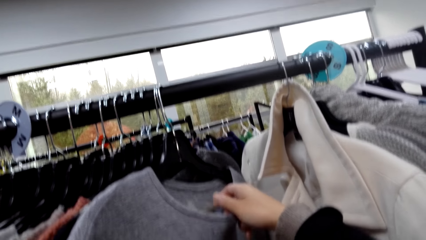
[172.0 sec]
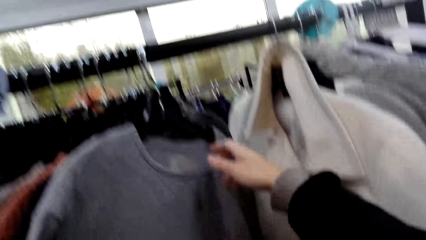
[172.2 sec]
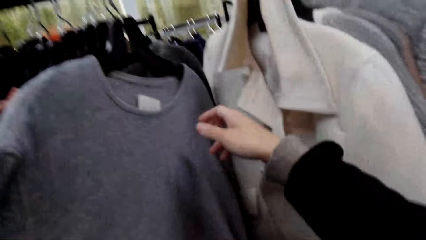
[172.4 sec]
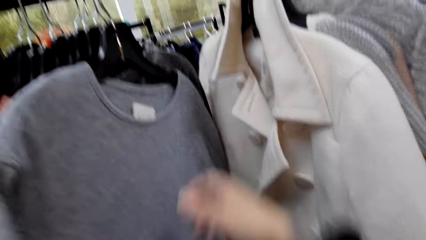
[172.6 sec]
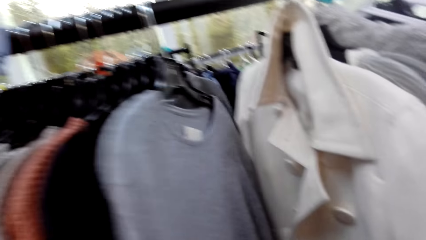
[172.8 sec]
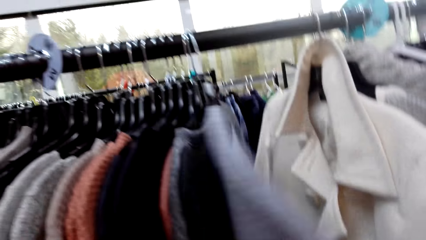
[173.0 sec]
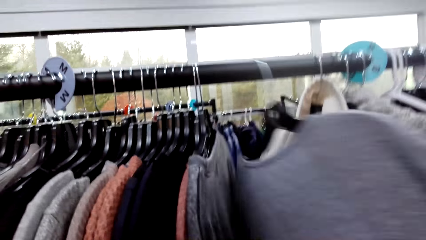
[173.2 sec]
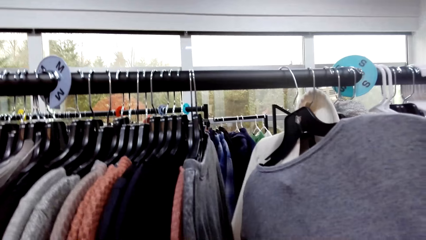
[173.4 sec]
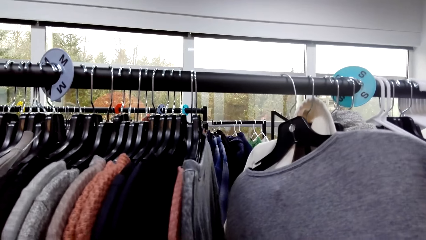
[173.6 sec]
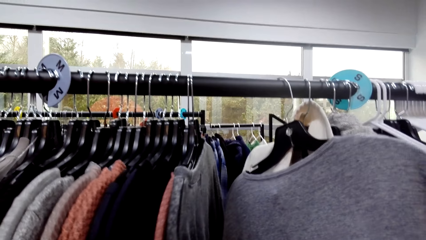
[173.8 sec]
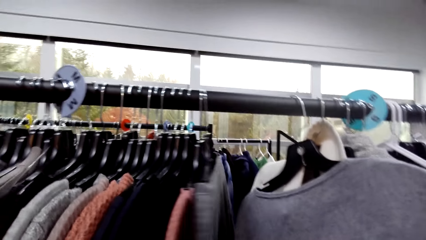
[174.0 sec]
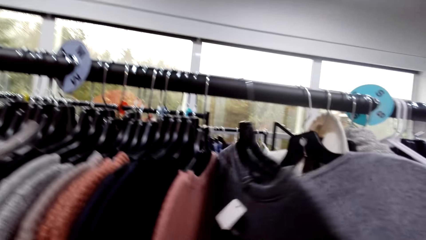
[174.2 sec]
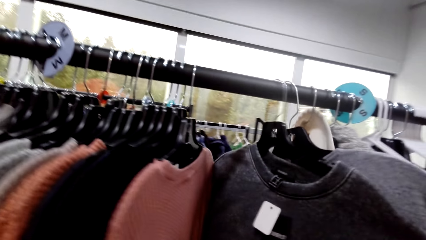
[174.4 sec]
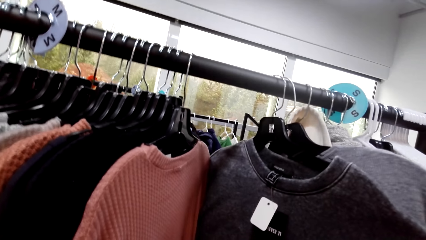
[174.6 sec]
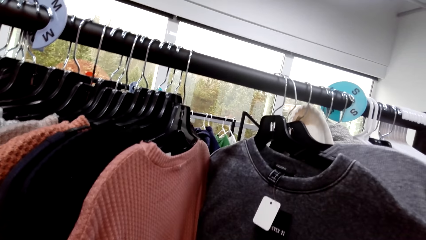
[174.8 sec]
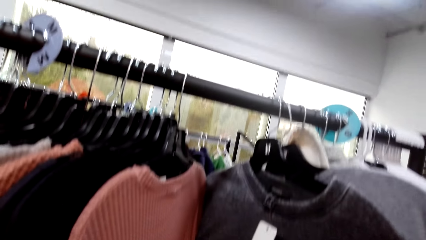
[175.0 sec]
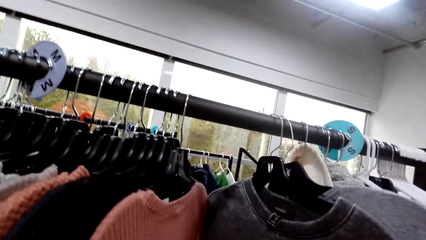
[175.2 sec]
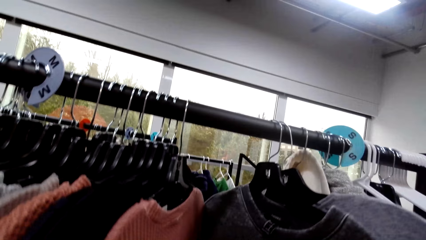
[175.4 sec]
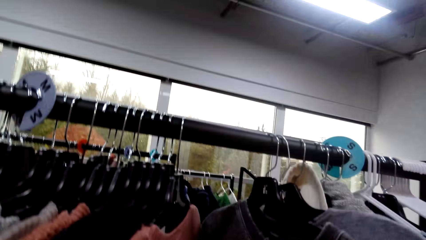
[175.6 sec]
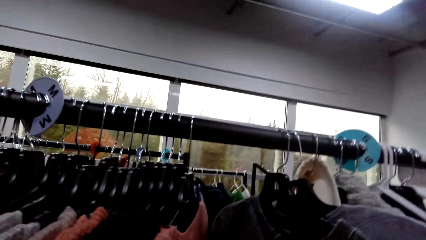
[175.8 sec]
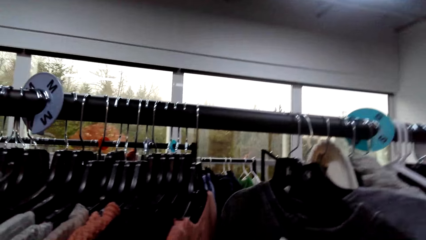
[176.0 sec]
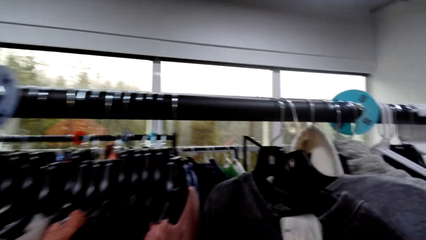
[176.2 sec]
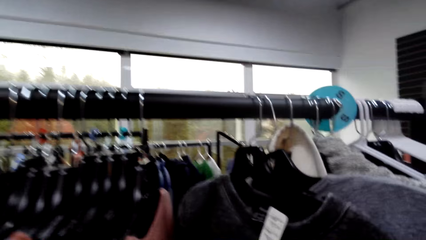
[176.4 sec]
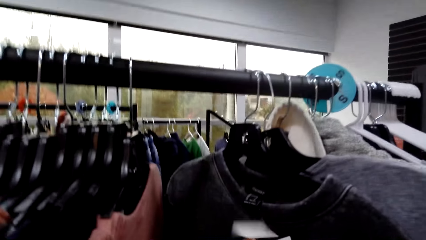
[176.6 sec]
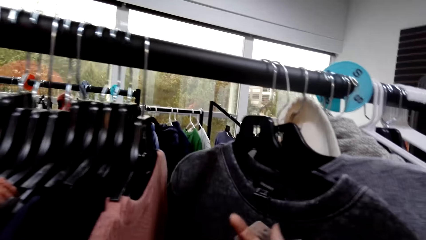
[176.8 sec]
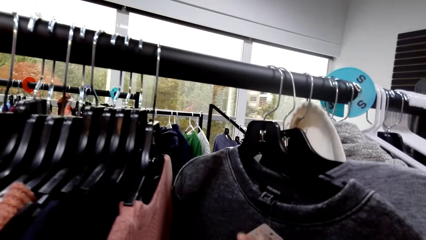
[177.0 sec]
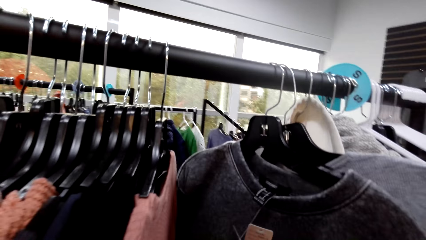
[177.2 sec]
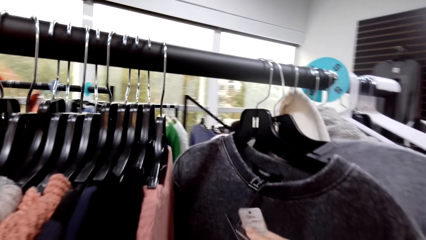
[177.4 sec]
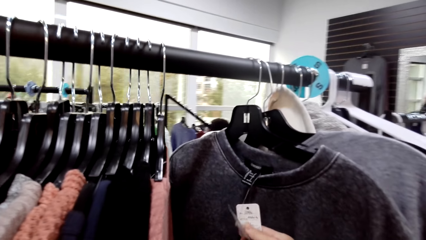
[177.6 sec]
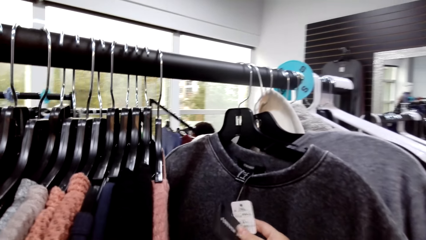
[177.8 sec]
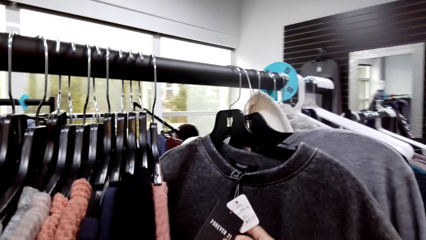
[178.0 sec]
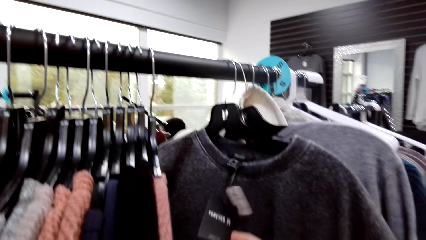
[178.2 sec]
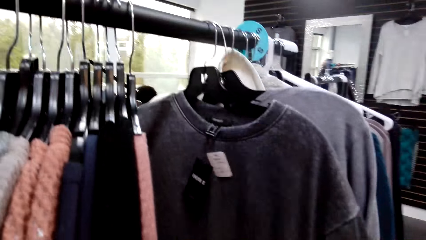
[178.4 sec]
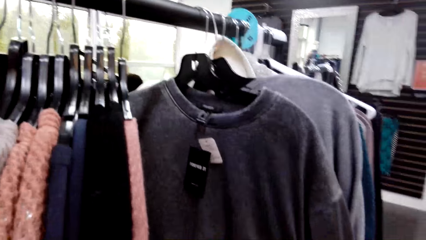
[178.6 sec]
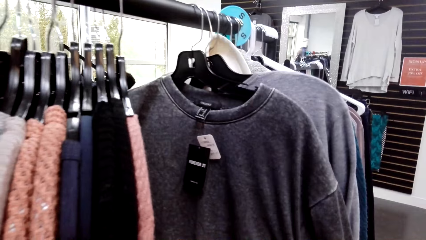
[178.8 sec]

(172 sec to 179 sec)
The camera wearer pulls the sweaters with hangers.

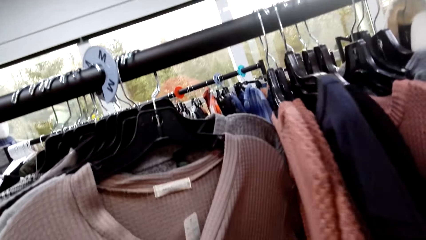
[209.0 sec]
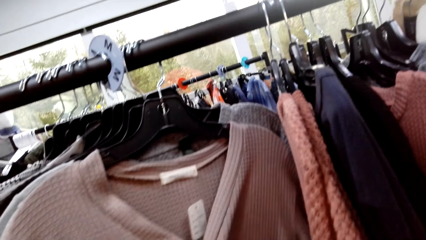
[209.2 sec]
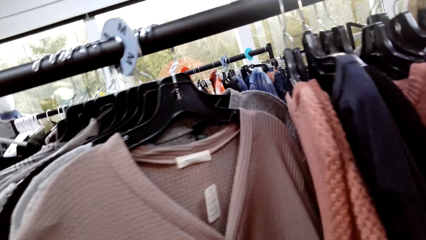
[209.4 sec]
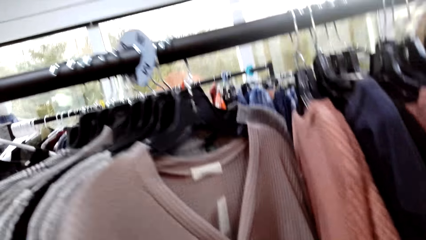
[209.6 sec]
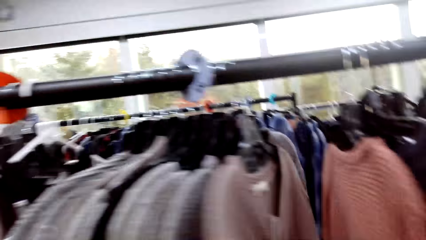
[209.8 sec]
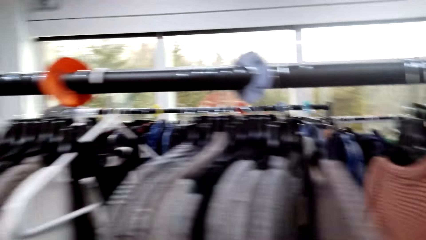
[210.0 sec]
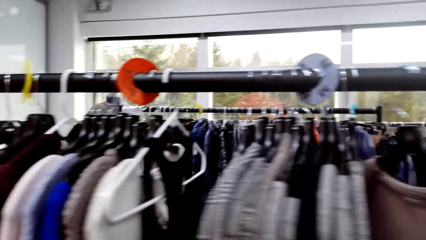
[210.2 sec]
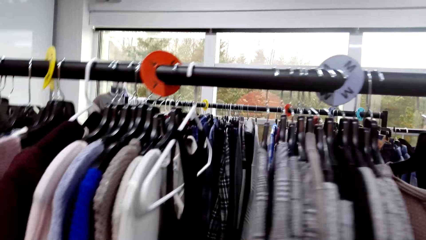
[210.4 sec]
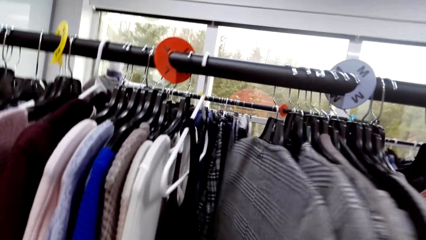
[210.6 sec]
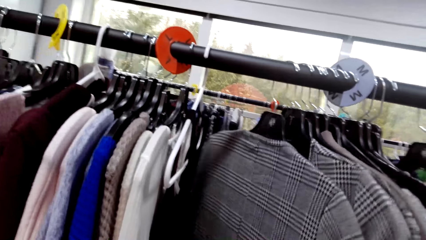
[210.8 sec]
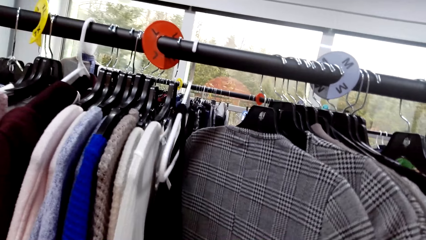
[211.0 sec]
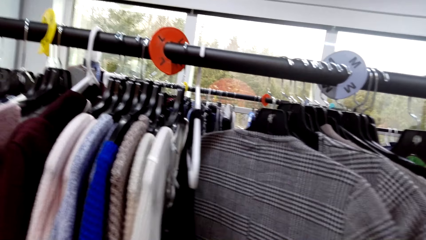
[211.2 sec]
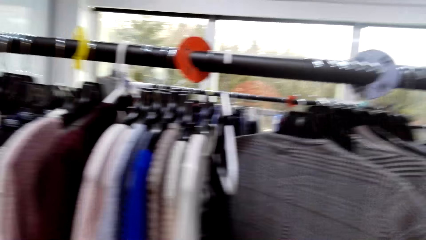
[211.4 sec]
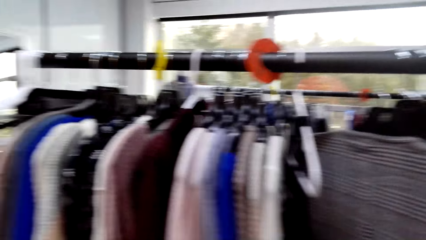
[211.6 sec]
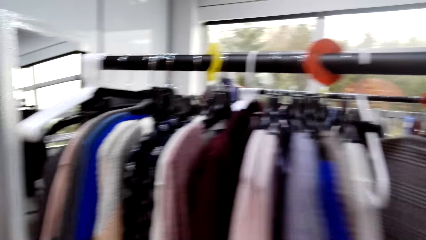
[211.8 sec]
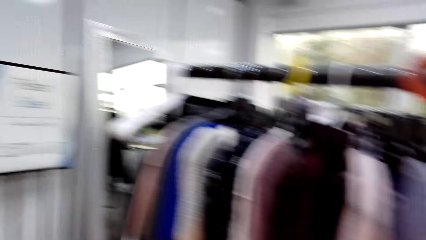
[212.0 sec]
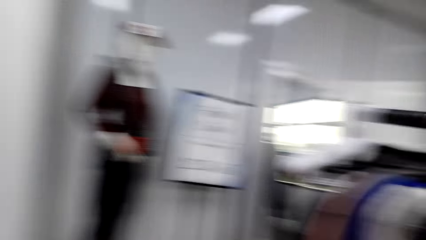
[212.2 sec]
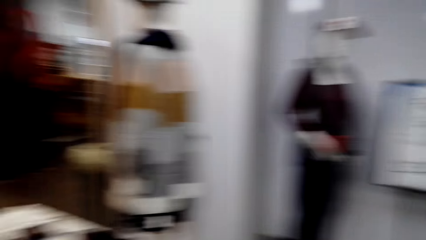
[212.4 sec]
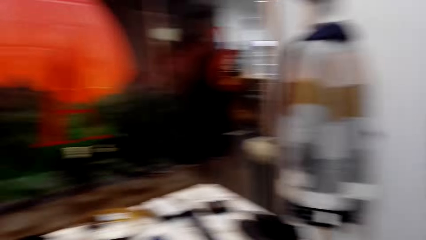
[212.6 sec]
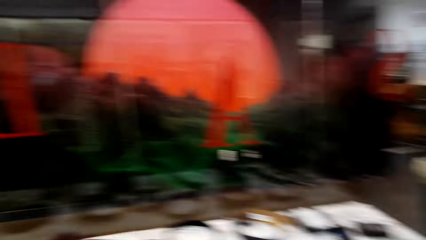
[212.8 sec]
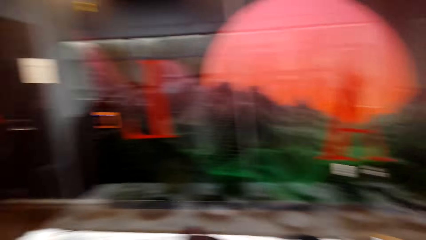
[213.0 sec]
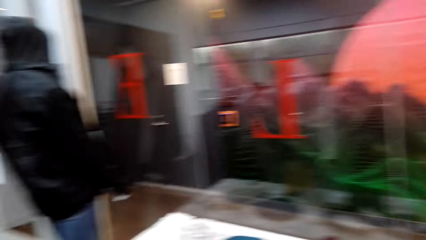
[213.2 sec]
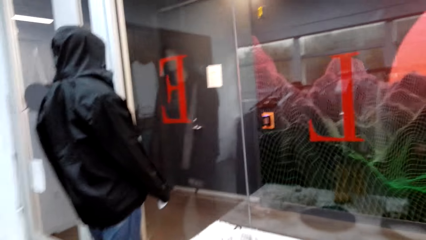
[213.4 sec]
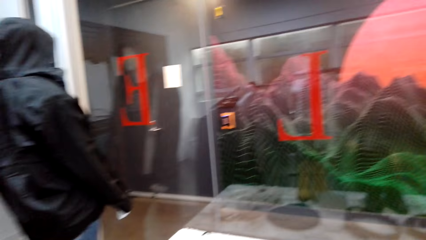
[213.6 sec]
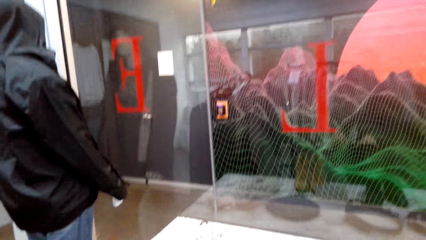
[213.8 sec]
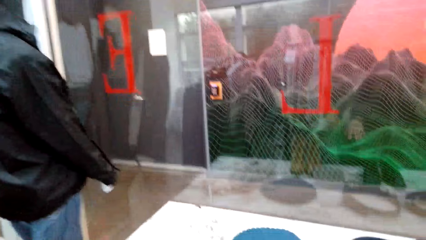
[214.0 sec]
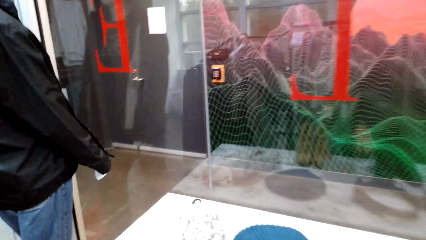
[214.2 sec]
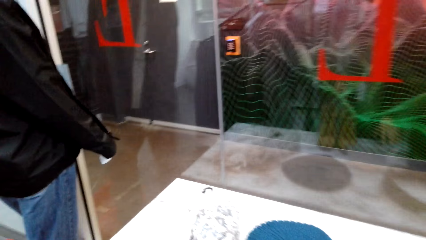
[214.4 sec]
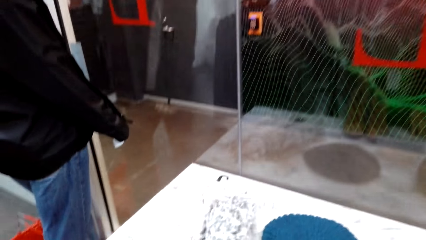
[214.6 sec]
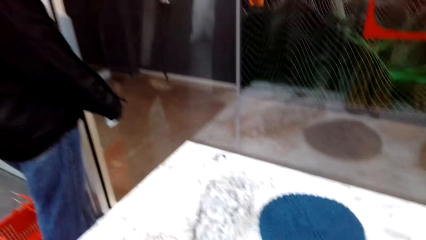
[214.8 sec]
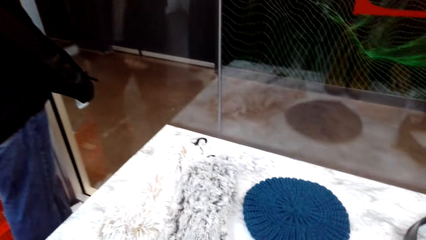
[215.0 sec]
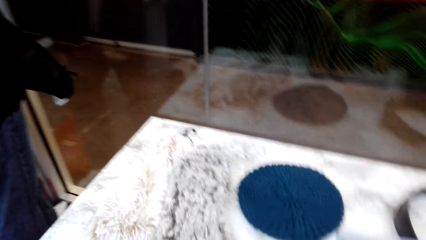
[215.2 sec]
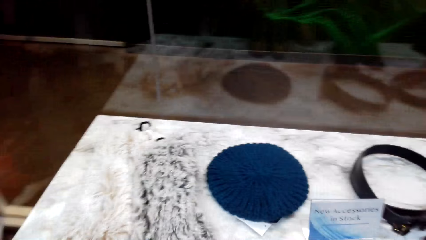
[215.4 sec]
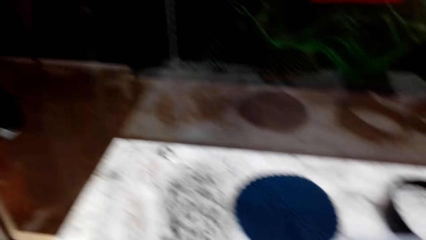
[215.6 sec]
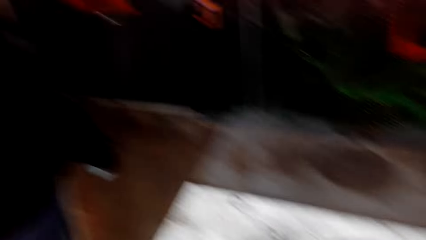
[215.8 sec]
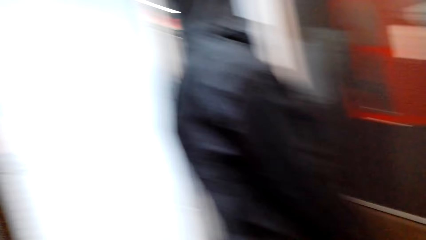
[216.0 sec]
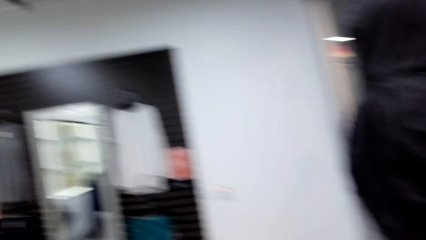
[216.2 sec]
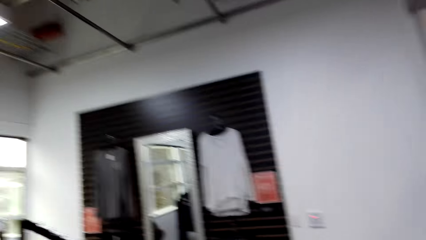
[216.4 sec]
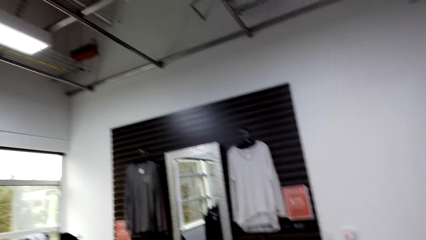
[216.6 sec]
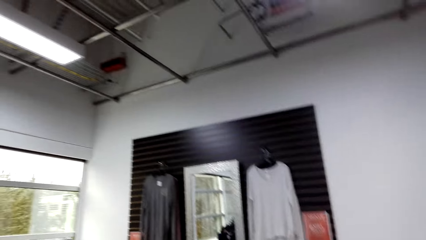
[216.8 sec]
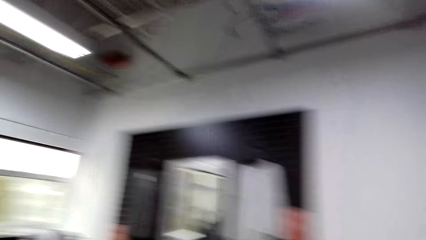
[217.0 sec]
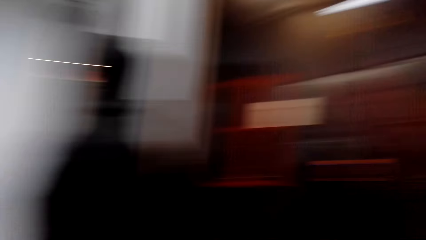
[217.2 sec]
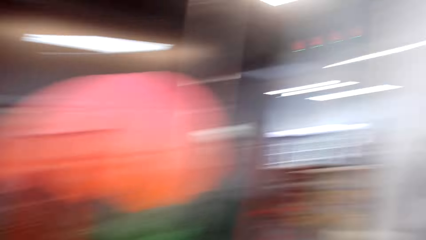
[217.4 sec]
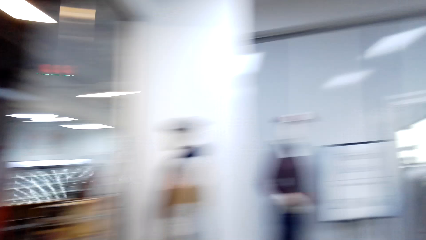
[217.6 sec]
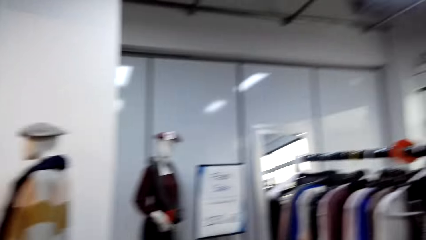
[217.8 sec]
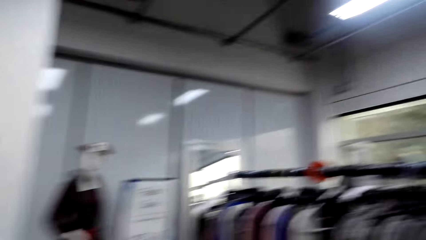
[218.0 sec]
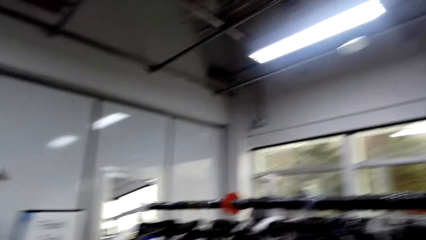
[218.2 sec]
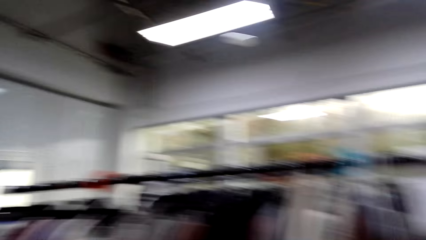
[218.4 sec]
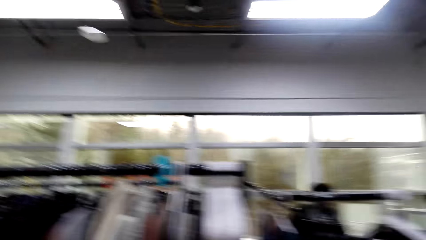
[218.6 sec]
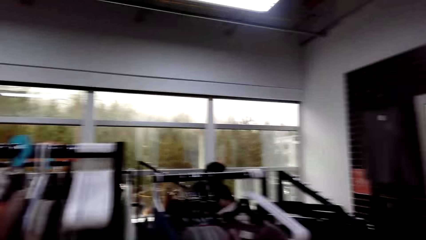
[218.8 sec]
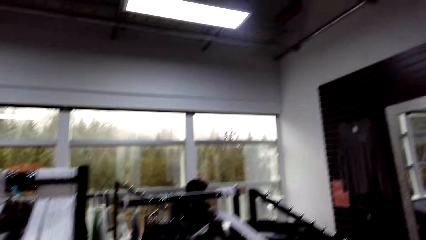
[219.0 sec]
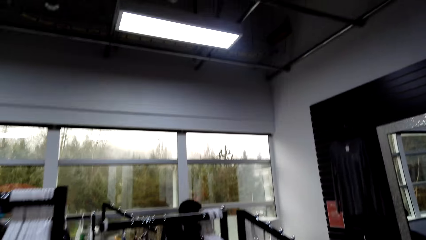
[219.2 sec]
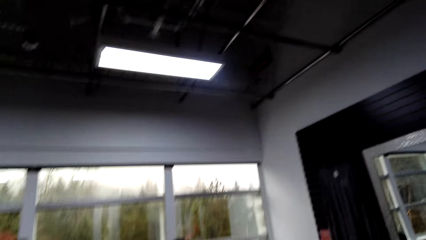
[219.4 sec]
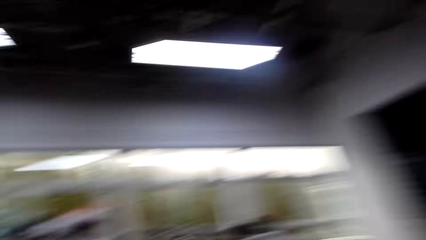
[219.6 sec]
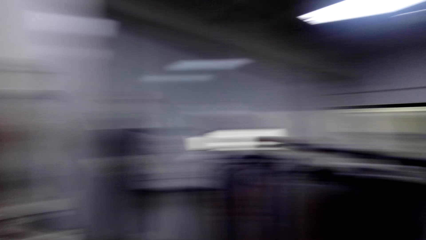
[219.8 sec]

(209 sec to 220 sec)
A person converses with the camera wearer. The camera wearer converses with the person. They turn behind. They move. They look around. They converse with the person. The person converses with the camera wearer. The camera wearer looks around. The person converses with the camera wearer.
